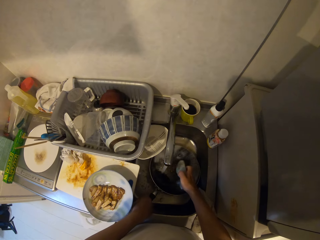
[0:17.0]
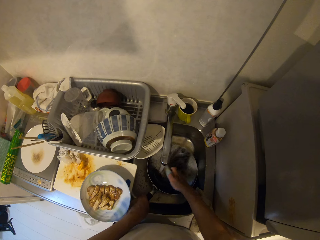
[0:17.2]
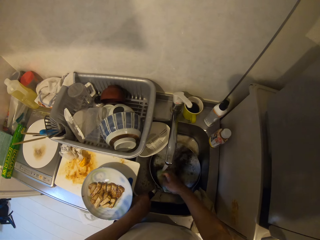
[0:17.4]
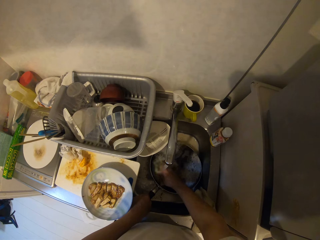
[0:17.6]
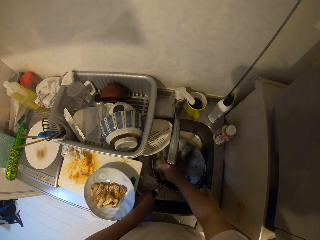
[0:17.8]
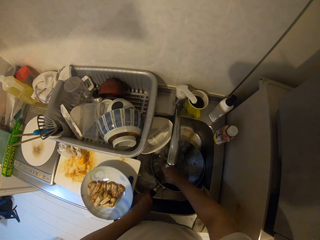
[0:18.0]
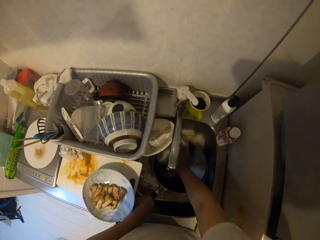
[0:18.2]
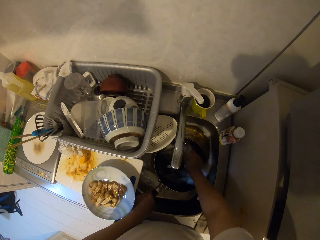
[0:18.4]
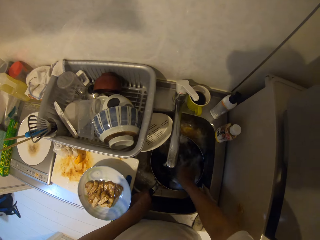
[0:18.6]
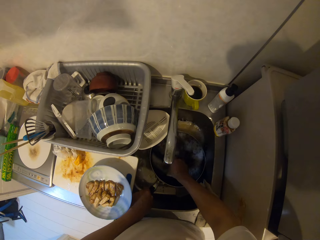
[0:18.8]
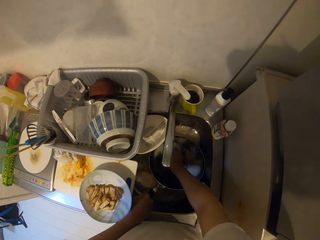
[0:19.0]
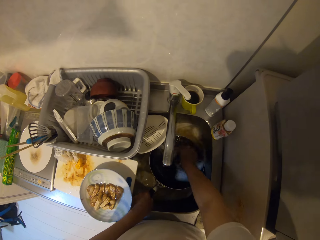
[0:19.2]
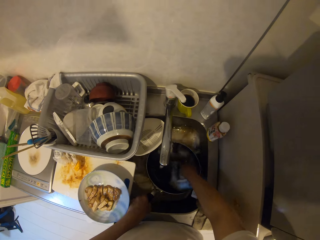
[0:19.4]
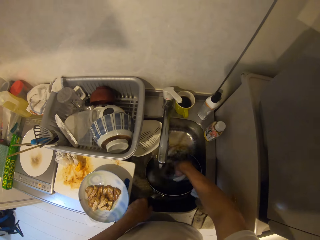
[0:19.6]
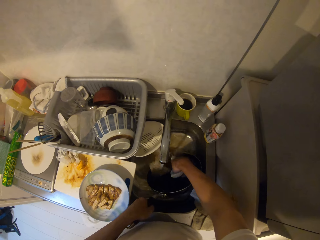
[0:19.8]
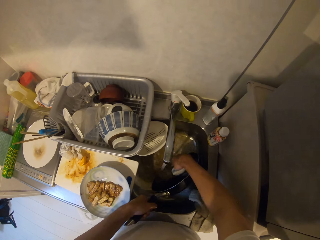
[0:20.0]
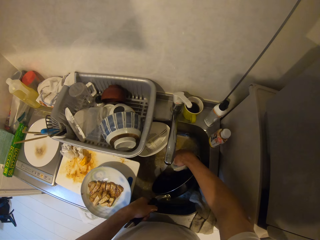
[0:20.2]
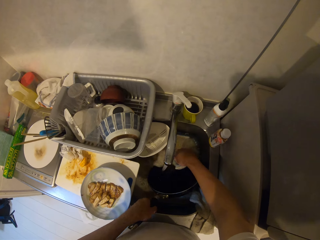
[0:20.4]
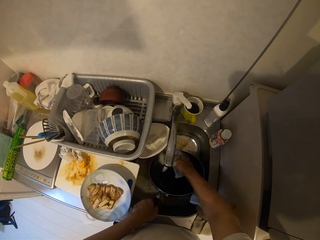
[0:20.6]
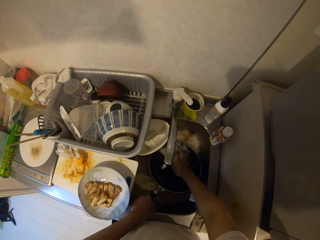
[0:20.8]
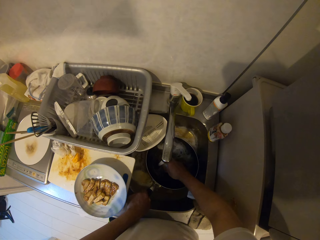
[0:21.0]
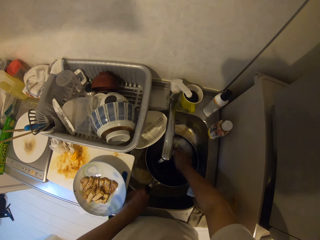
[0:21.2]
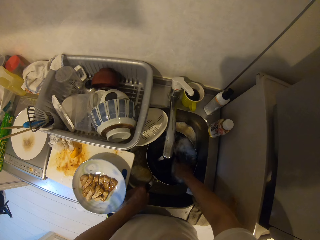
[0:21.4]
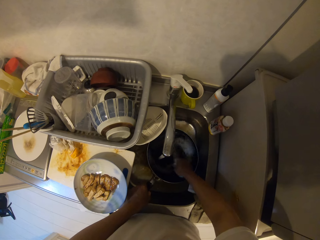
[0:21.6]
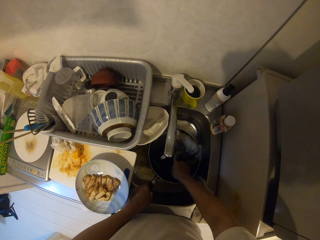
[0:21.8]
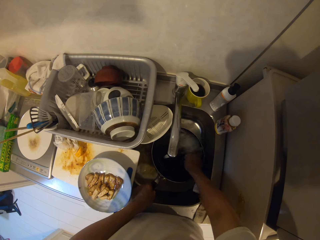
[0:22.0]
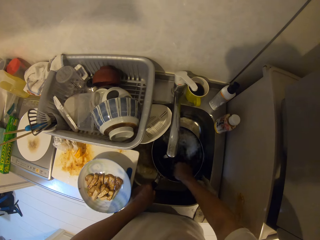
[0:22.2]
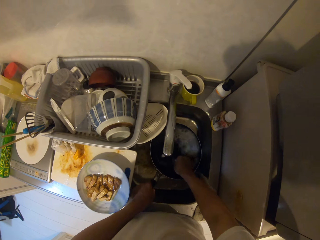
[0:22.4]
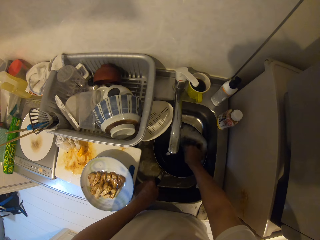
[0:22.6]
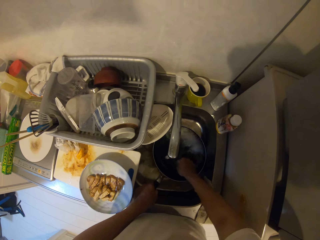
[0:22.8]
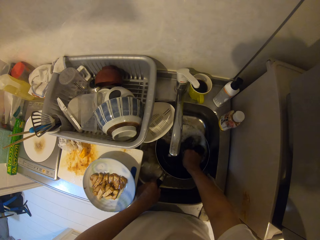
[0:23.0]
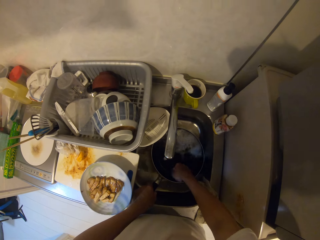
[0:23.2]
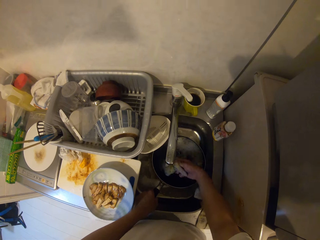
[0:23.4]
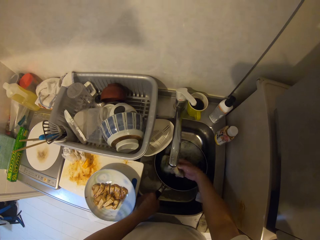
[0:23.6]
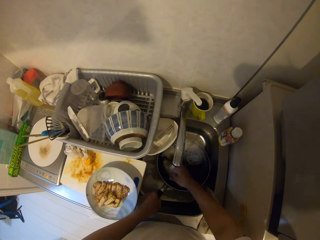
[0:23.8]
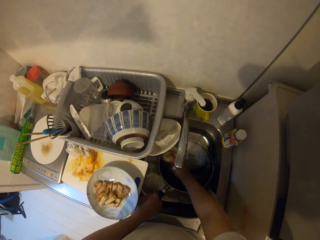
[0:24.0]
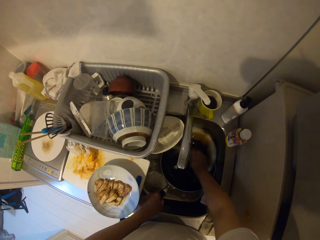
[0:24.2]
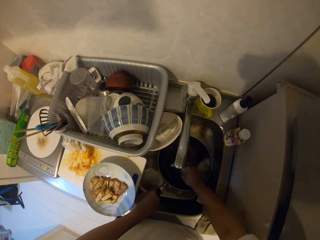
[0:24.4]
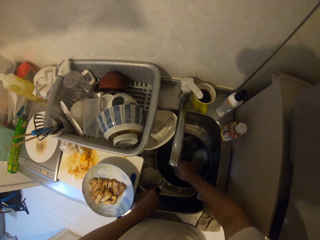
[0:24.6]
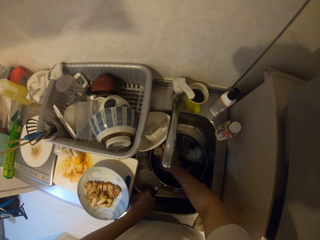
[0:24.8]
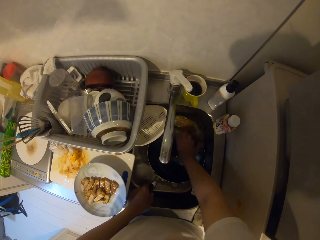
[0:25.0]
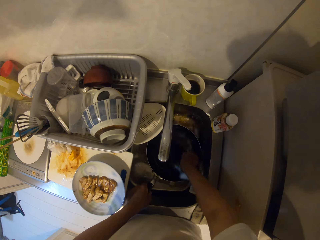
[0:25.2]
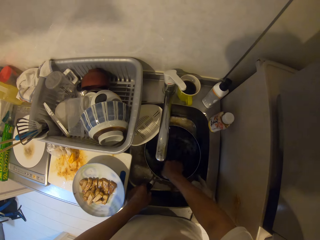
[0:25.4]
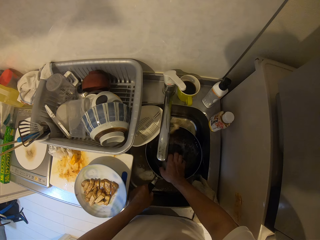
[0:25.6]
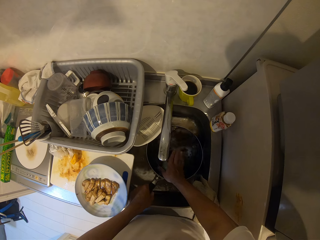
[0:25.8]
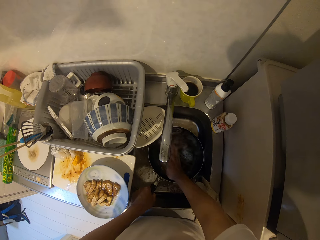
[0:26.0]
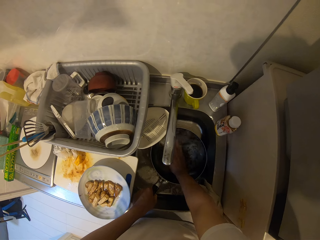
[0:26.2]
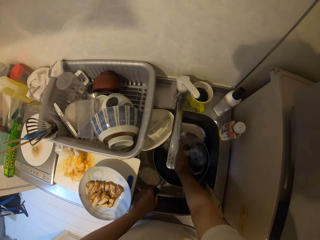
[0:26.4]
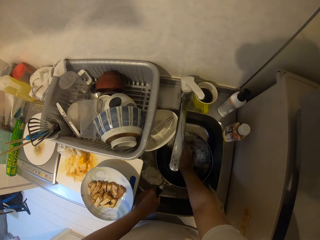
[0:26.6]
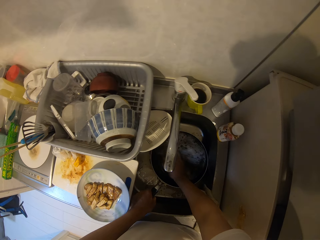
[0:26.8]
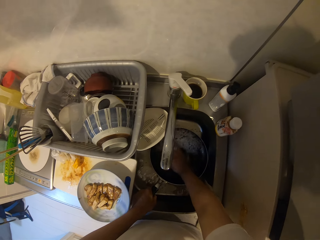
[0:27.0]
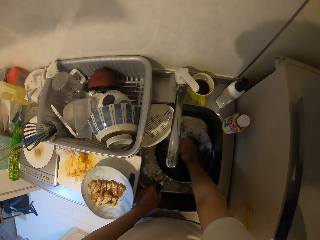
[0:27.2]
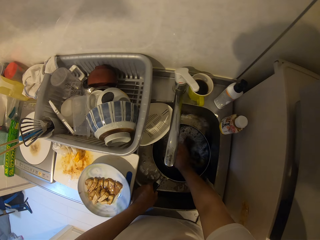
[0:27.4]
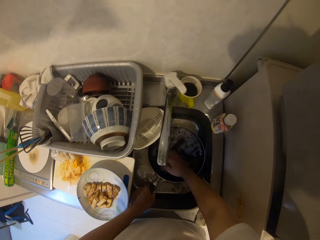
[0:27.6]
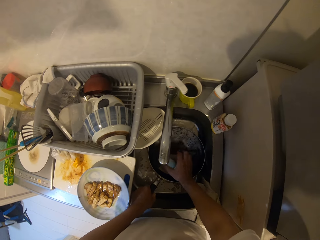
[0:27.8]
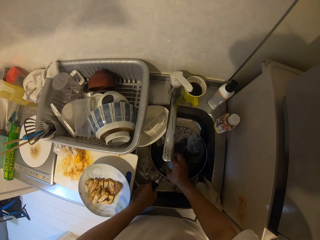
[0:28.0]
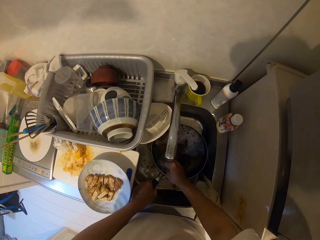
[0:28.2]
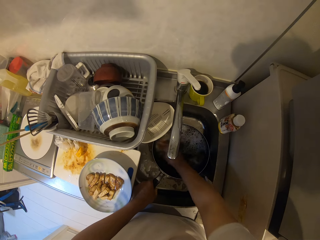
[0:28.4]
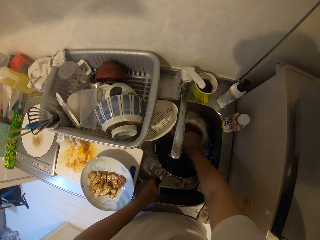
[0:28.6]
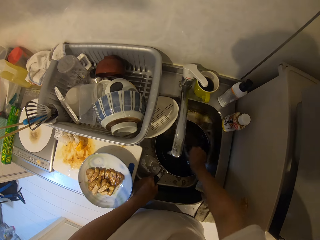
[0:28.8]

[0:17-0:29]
The camera wearer continues to wash the fry pan or cooking pot. They pour water. They wash the cooking pot.

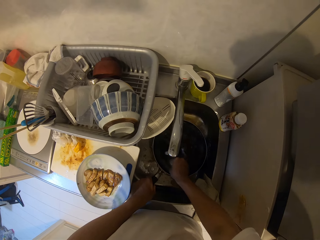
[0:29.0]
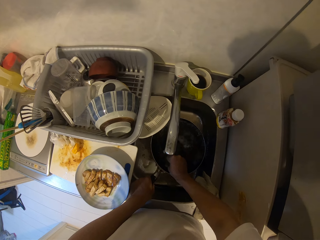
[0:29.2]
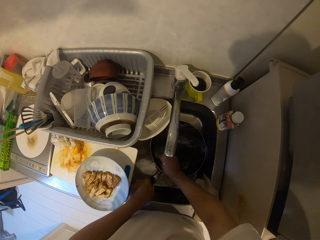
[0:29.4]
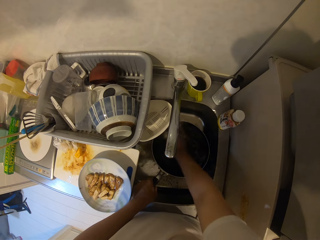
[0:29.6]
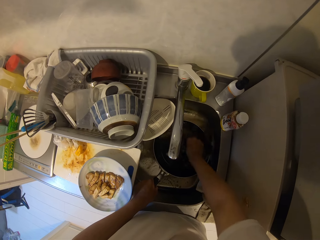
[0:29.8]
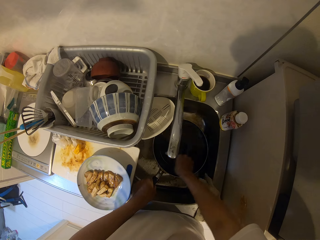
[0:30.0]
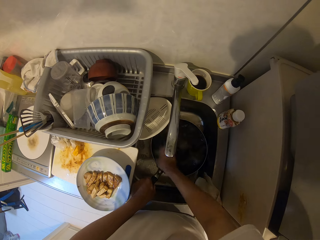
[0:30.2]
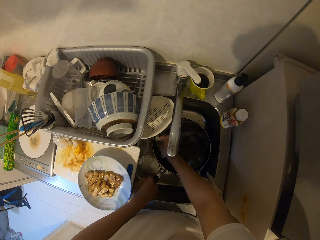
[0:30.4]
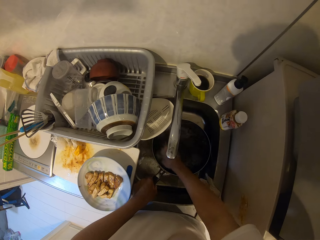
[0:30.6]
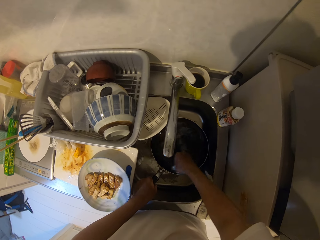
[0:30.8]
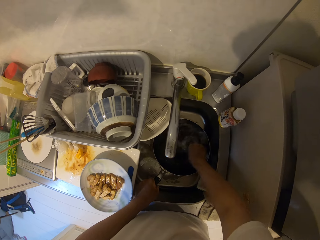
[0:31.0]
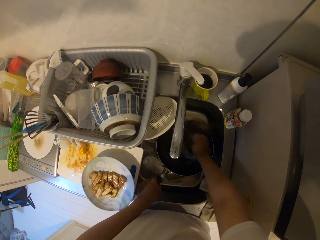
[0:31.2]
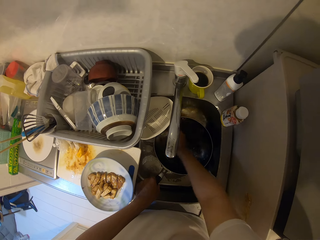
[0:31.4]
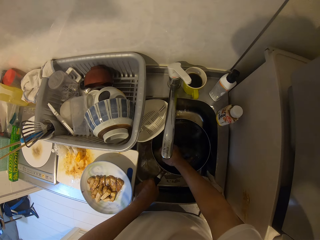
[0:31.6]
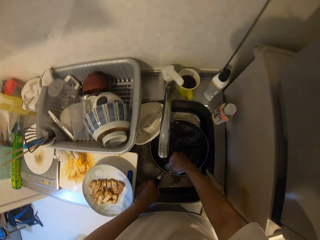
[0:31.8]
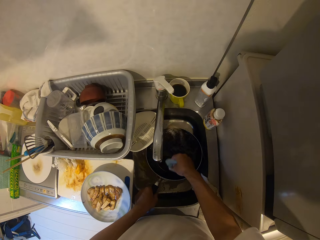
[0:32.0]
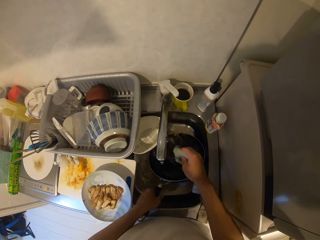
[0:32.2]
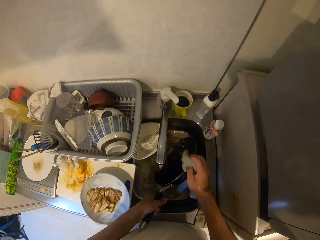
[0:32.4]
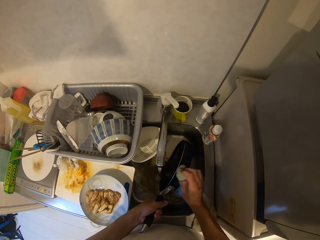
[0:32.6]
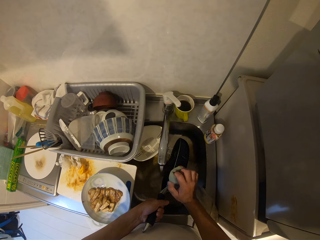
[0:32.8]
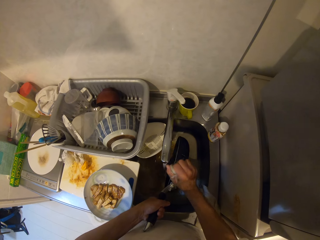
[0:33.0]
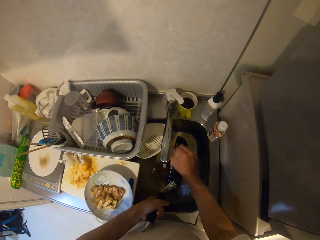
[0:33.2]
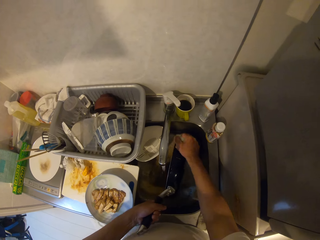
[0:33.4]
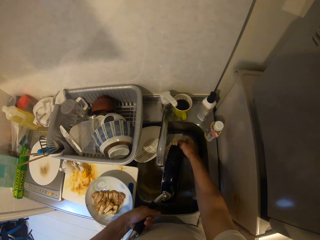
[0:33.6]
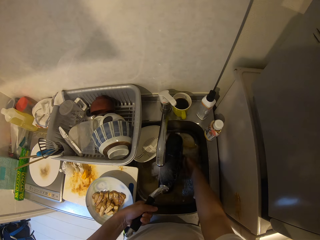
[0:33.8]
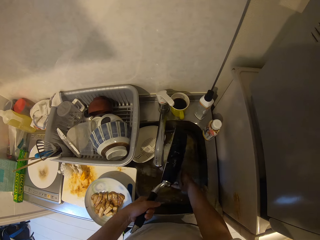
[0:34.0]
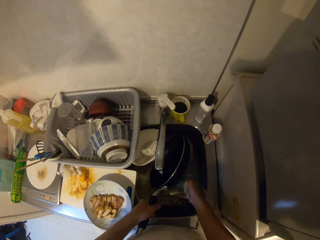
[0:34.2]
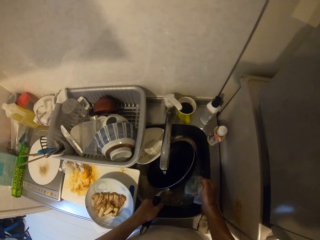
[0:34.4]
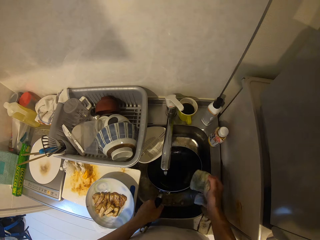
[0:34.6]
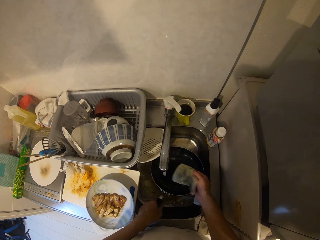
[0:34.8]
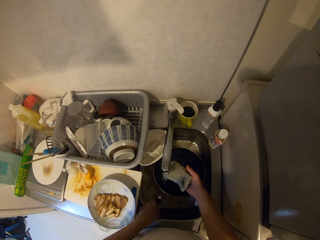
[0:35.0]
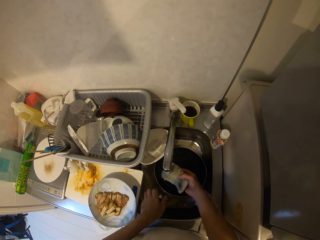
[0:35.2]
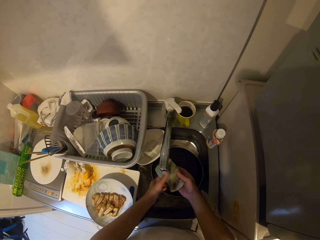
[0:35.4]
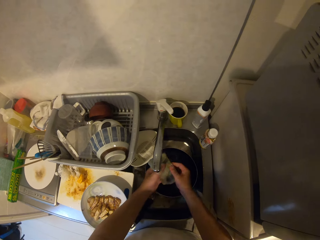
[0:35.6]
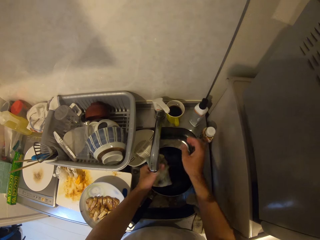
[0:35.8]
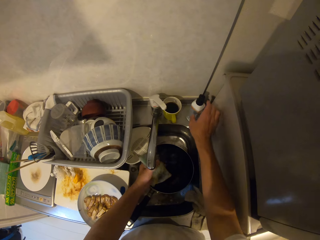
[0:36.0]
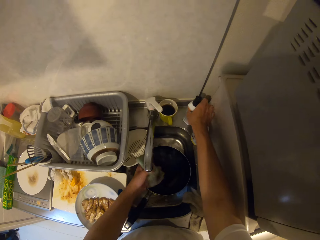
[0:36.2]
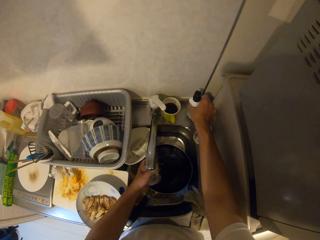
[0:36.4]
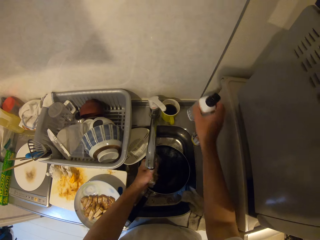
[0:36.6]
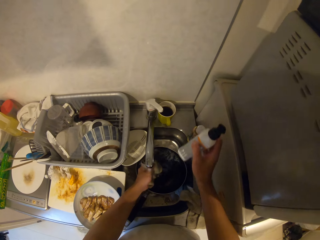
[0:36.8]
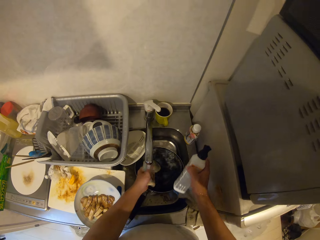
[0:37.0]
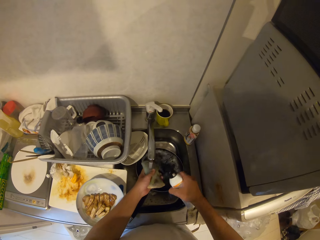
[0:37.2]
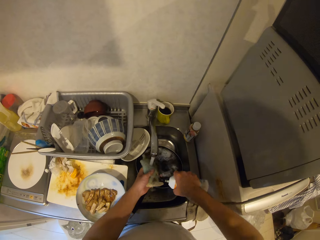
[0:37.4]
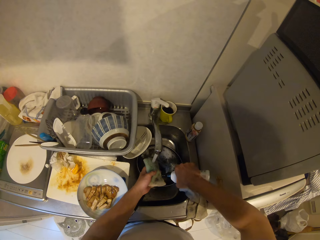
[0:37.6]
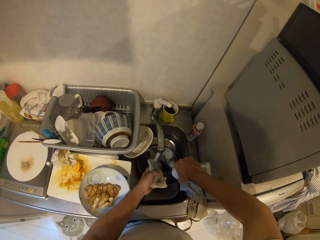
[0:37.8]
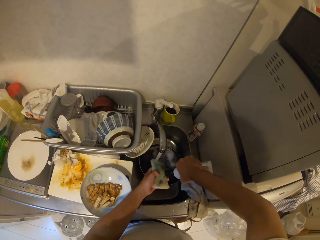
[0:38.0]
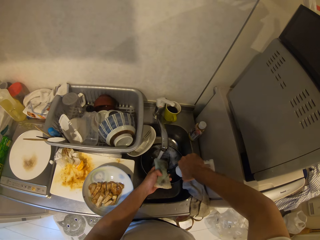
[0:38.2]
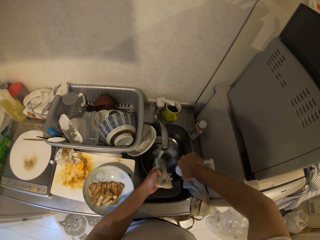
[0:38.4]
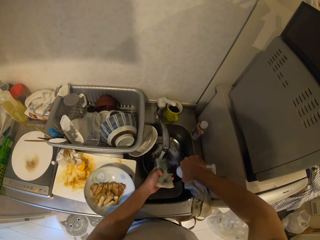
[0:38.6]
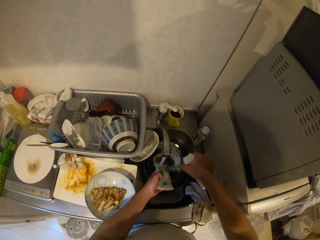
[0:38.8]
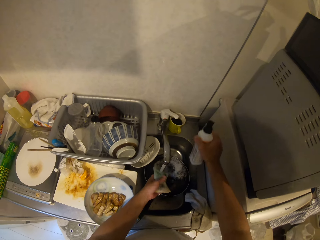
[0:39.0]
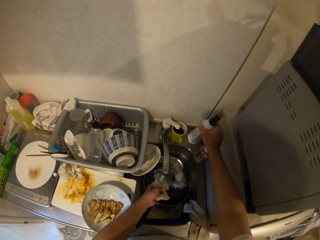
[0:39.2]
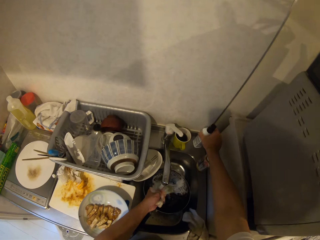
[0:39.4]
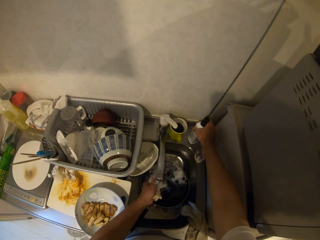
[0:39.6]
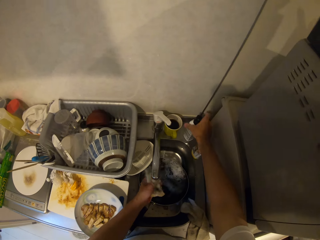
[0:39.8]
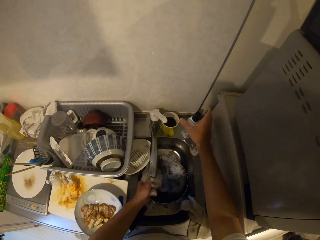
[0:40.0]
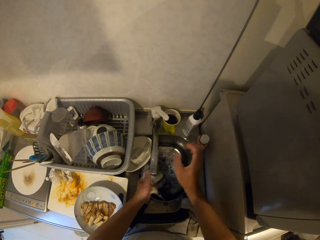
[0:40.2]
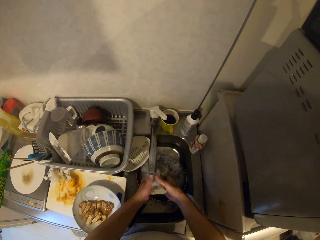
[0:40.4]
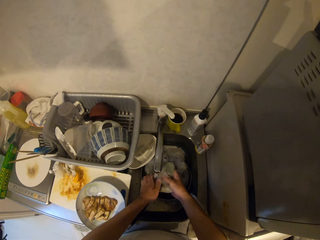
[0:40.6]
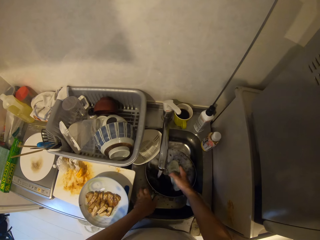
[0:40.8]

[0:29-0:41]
The camera wearer pours water. They wash a cooking pot. They rinse a scrubber. They pick up a bottle of soap. They pour soap in the scrubber. They place the bottle of soap on a surface.
